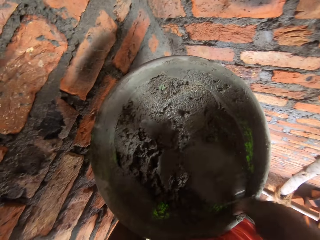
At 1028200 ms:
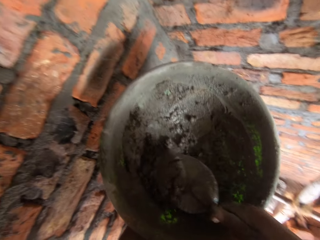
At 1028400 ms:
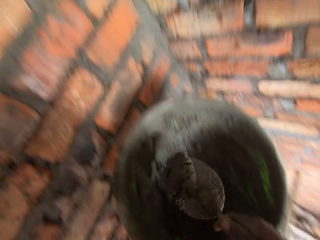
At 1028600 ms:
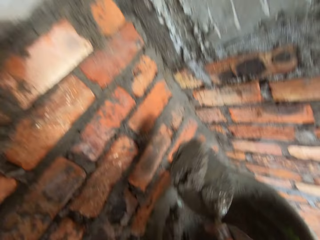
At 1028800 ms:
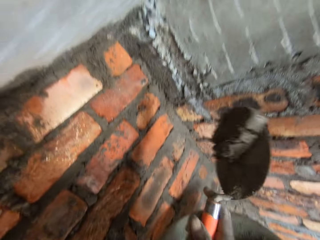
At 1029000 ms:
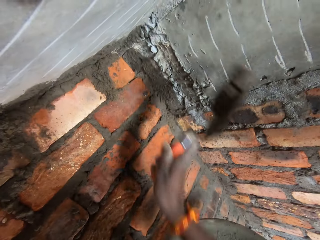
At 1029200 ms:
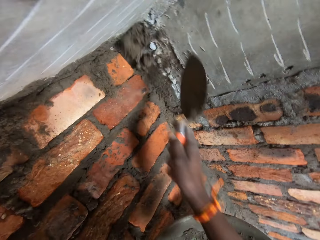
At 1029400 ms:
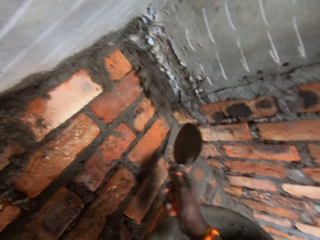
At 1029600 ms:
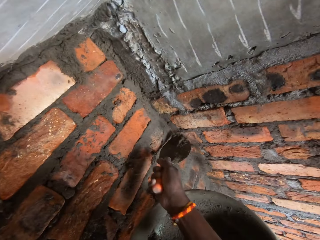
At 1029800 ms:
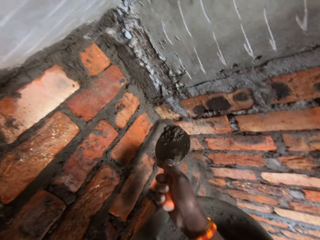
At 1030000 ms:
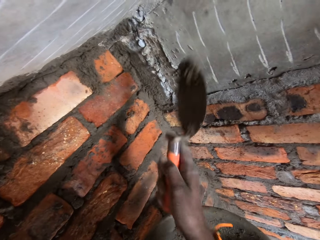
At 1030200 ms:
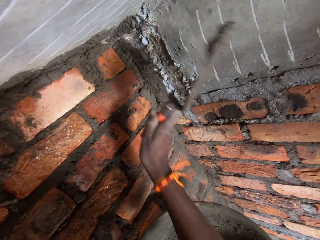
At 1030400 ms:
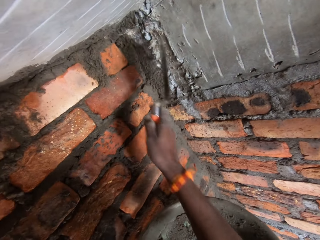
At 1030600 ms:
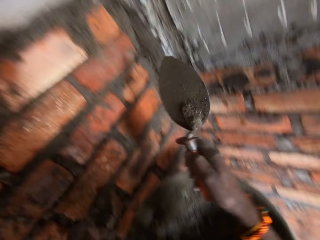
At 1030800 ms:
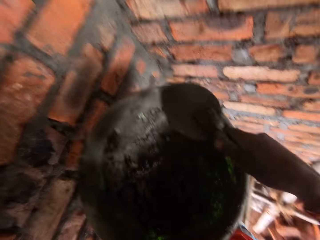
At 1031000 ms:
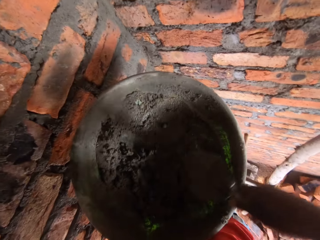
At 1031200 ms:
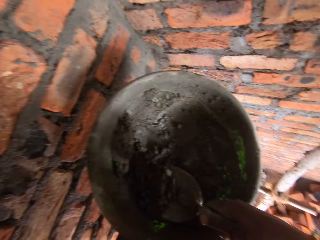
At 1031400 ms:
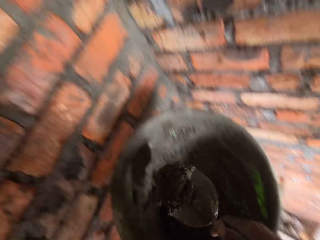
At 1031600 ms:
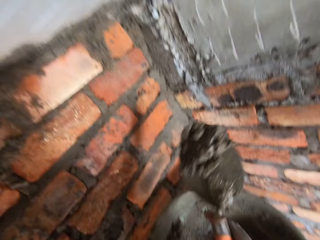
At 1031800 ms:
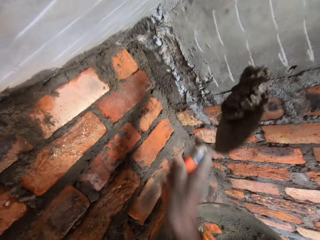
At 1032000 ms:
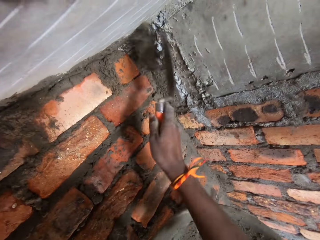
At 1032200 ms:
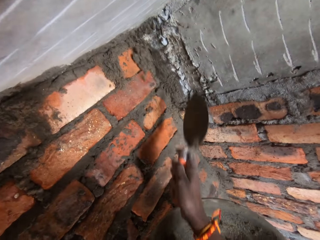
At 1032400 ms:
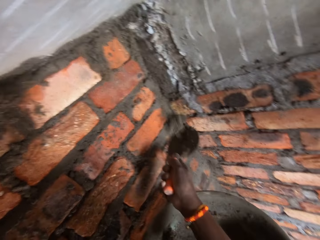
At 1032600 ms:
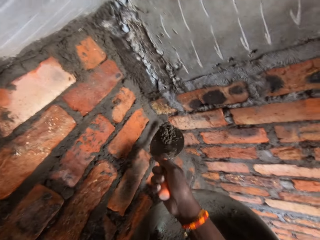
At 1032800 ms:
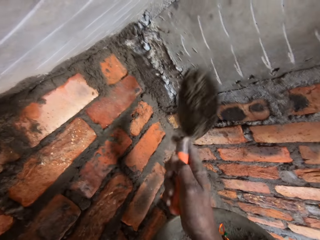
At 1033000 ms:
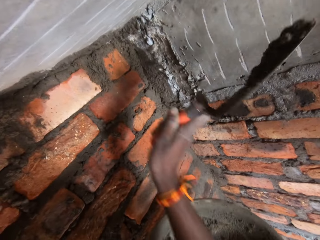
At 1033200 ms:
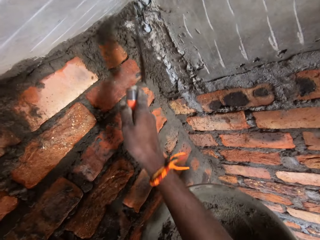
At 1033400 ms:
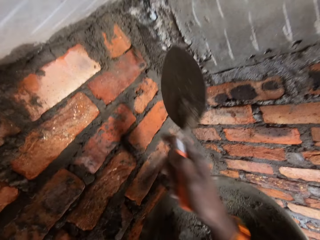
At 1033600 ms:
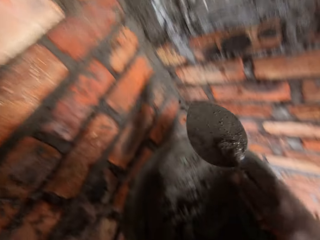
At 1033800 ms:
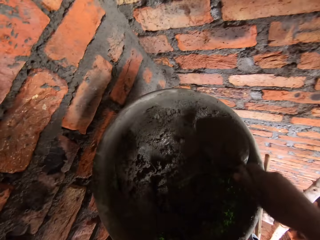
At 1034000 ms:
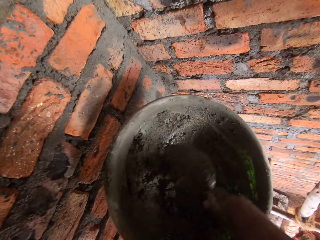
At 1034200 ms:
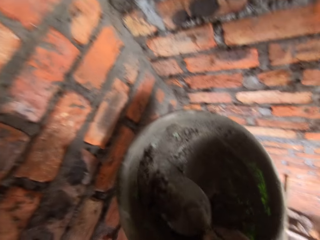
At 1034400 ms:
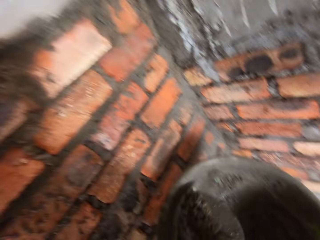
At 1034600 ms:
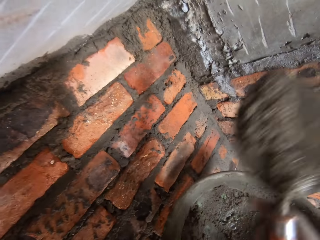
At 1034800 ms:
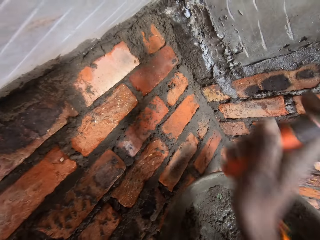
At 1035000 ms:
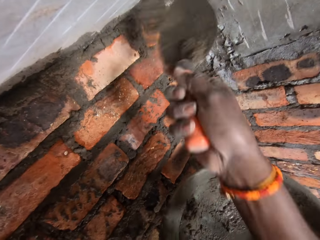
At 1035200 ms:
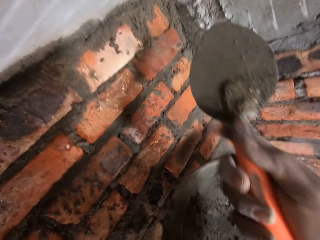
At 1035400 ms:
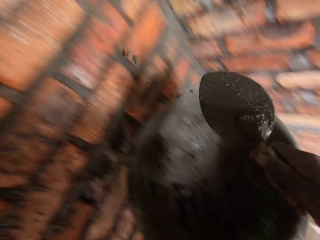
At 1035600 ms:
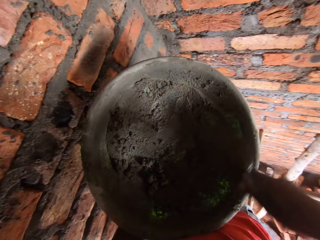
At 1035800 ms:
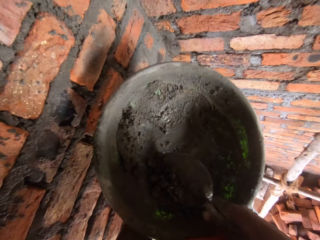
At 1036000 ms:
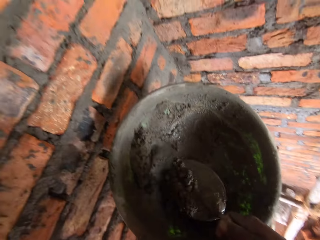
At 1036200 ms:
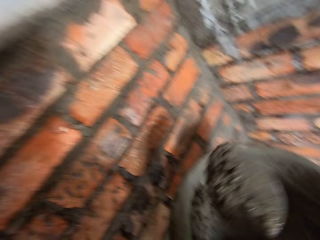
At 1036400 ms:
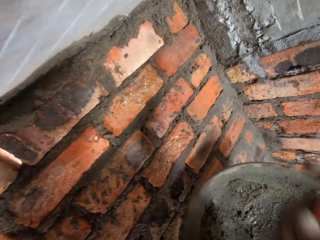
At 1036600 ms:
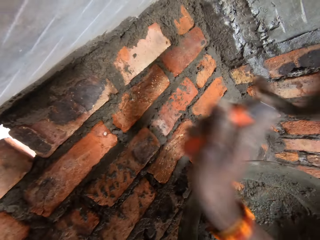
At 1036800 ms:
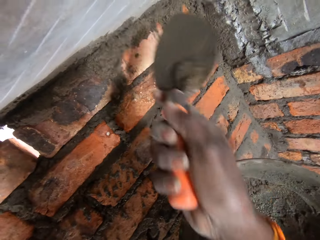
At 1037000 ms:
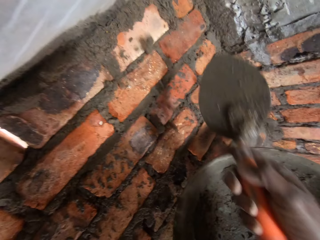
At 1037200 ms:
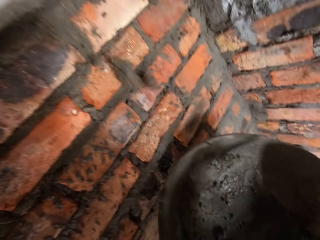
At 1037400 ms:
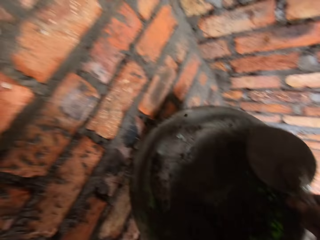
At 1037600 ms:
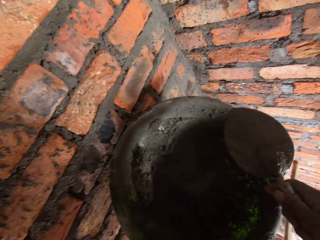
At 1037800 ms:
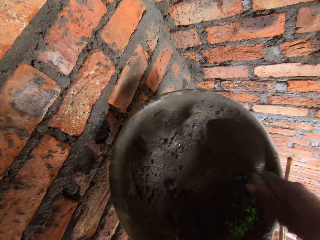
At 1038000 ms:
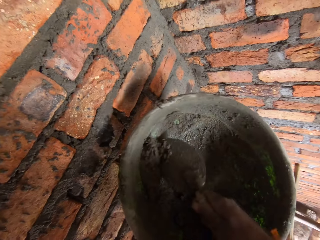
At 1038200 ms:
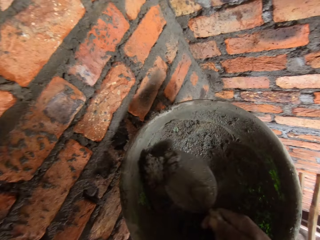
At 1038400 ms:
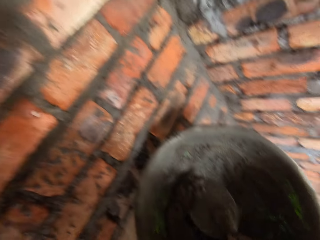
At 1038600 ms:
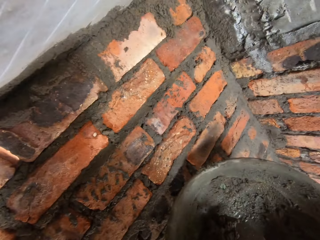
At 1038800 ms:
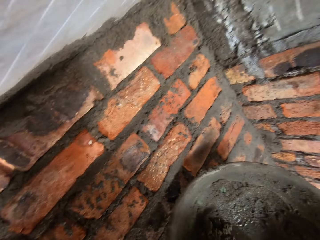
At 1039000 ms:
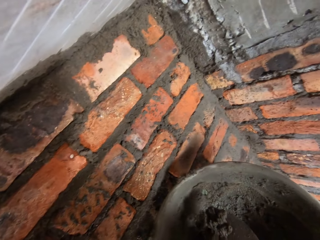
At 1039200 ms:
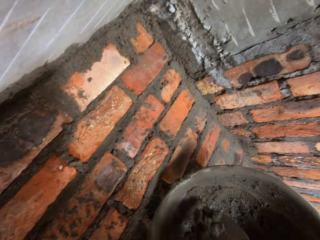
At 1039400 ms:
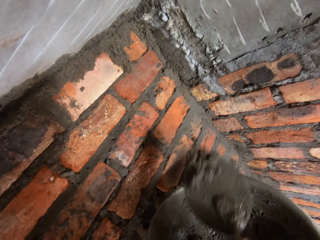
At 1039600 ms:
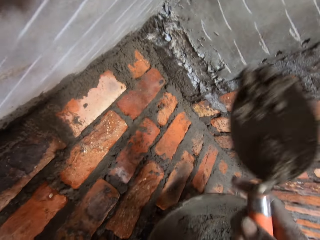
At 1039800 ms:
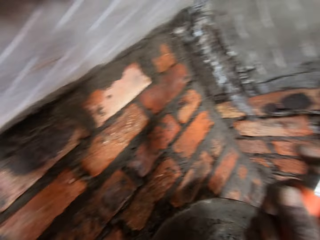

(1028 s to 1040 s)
The camera wearer scoops concrete with the brick trowel. They throw concrete on the brick wall. They throw concrete on the brick wall again. They scoop concrete with the brick trowel. They throw concrete on the brick wall. They throw concrete on the brick wall again. They scoop concrete with the brick trowel and throw concrete on the brick wall. They scoop concrete with the brick trowel and throw concrete on the brick wall. They scoop concrete with the brick trowel.

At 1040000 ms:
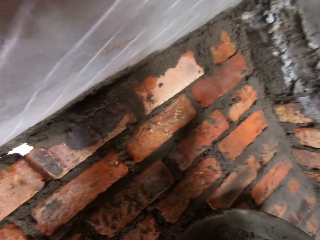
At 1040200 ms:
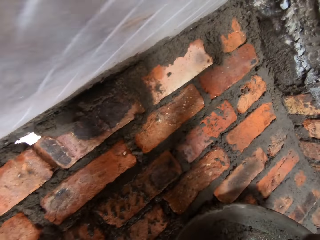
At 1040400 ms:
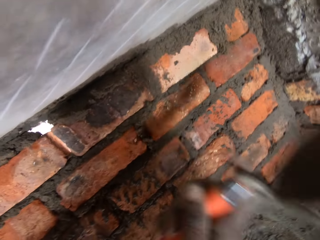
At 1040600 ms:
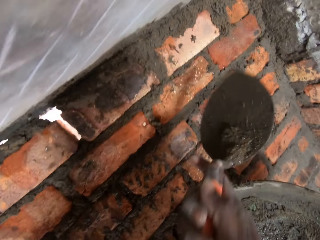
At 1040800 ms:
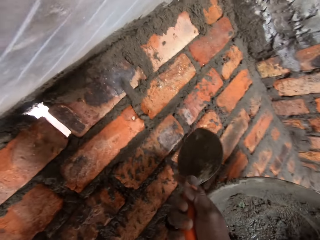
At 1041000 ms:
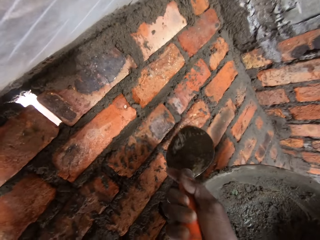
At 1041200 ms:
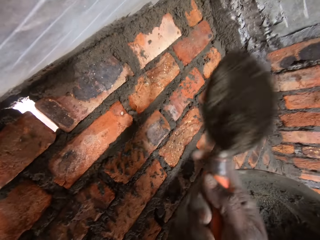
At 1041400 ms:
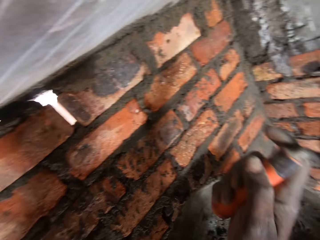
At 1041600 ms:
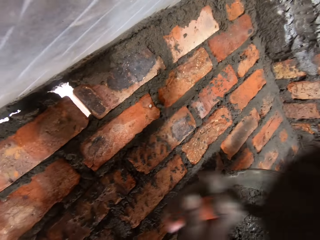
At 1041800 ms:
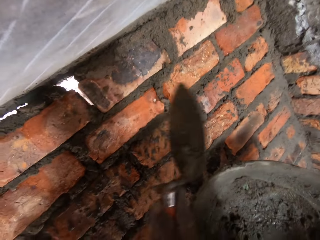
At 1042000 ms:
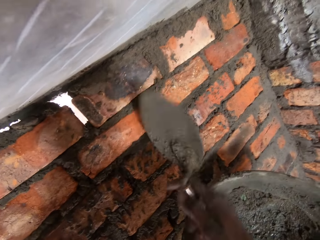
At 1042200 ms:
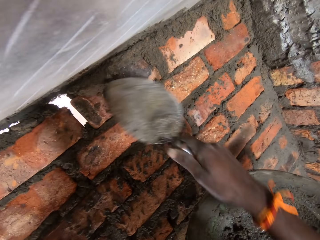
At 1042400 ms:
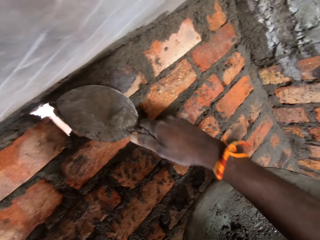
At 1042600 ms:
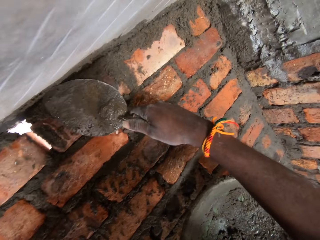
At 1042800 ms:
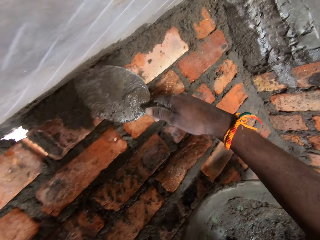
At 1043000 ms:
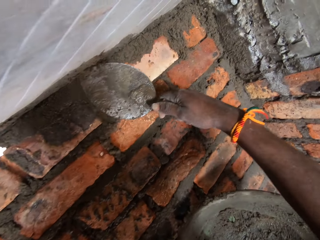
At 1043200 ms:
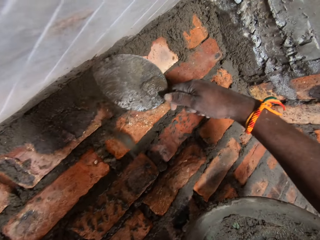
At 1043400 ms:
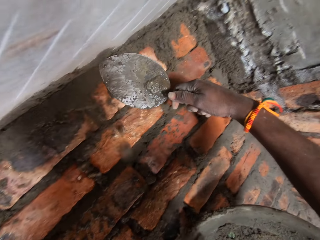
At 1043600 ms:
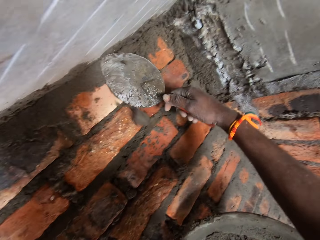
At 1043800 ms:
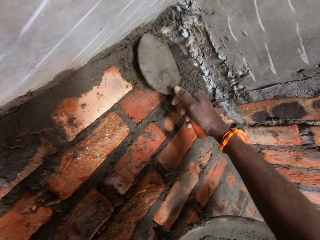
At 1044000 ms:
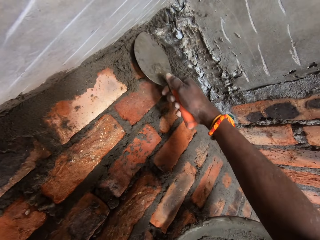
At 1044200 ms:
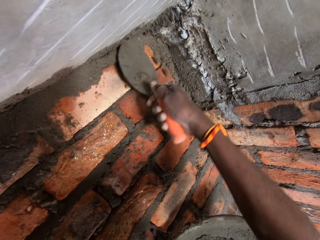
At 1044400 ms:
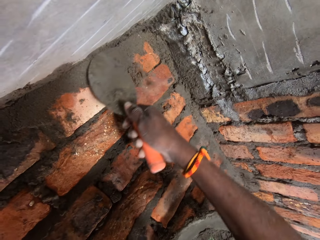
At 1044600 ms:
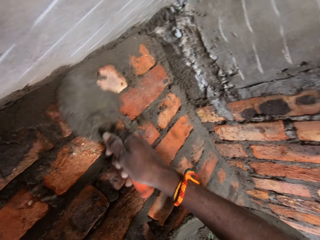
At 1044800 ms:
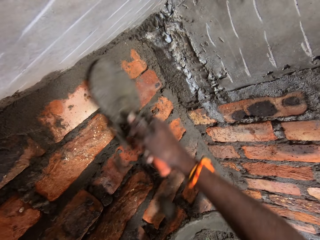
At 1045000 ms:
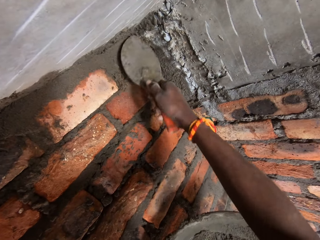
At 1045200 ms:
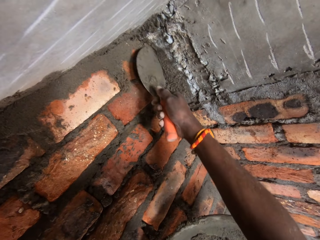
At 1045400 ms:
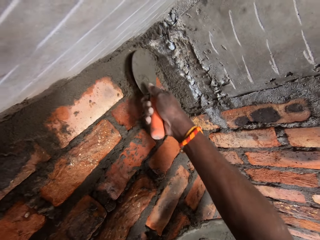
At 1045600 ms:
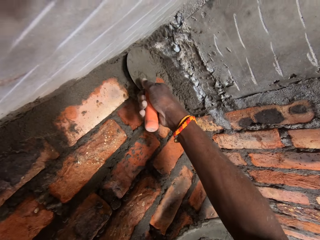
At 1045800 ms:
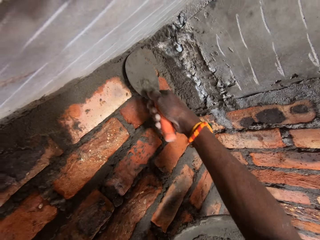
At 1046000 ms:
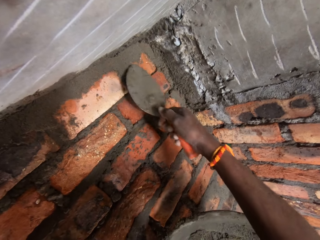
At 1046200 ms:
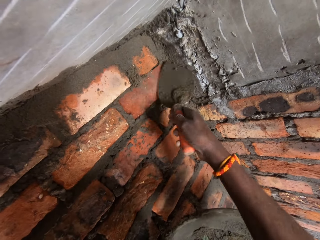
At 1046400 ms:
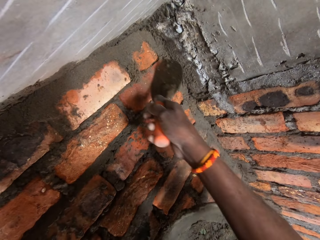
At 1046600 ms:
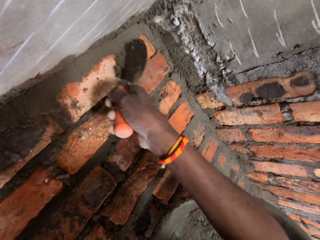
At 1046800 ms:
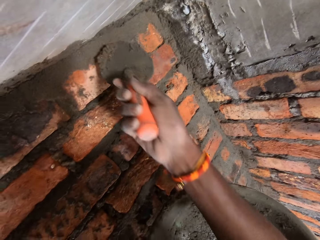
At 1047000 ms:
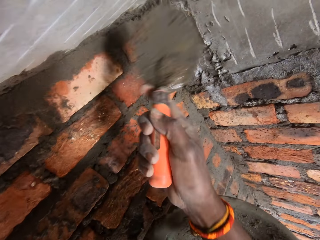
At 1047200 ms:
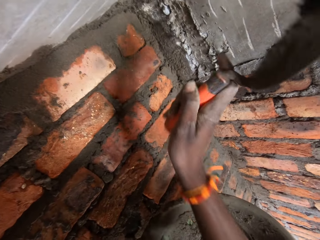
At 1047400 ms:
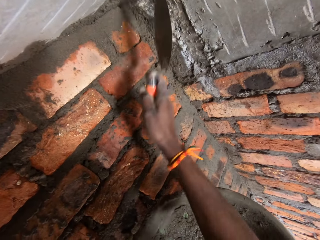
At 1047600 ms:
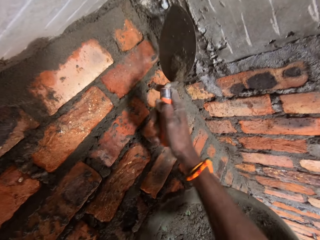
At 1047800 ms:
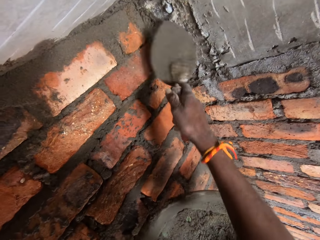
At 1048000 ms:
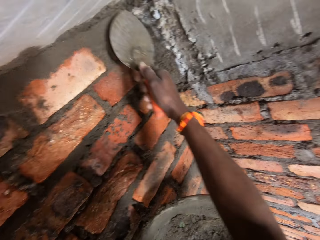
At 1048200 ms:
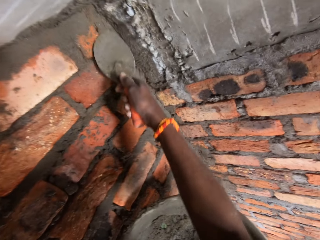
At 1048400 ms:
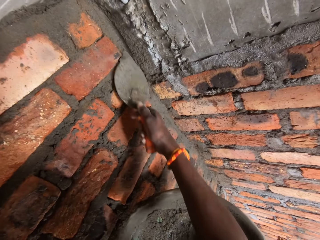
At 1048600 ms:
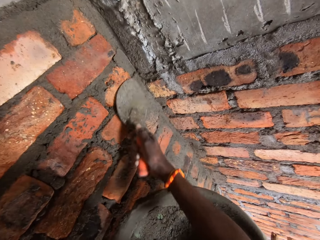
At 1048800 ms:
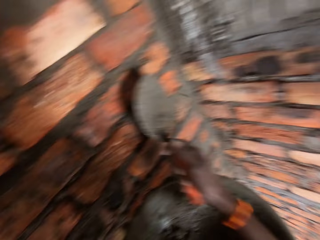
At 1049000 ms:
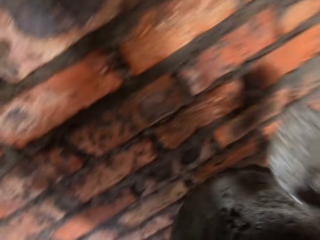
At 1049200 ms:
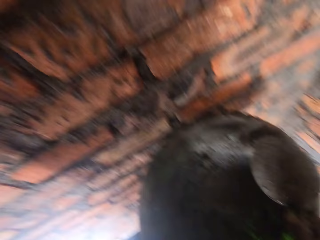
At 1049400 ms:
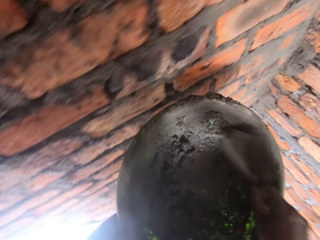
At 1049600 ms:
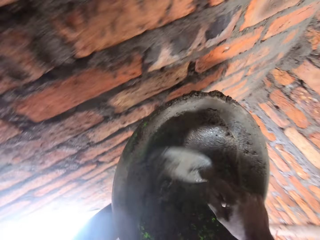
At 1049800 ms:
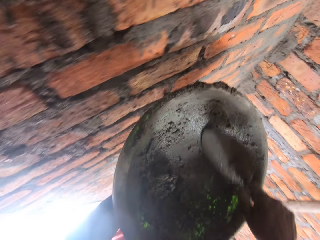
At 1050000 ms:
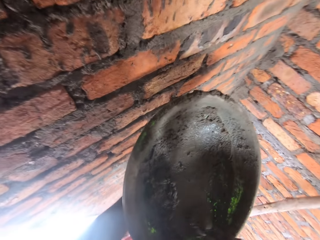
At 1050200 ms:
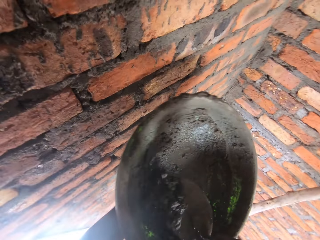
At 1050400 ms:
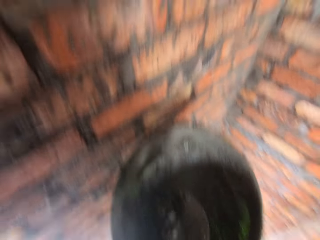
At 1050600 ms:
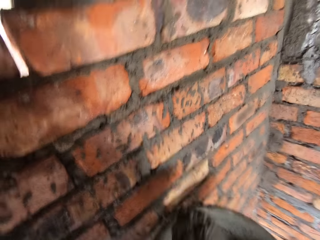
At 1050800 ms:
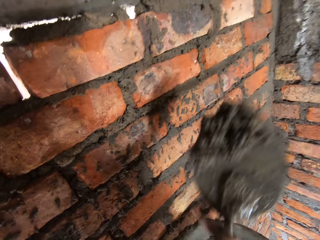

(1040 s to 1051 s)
The camera wearer throws concrete on the brick wall. They throw concrete on the brick wall again. They plaster the brick wall with a trowel. A woman converses with the camera wearer. The camera wearer converses with the woman. They remove concrete with the trowel. They throw concrete on the brick wall, plaster the brick wall with the trowel and scoop concrete with the brick trowel.
